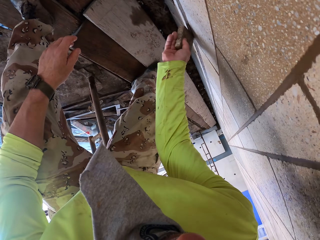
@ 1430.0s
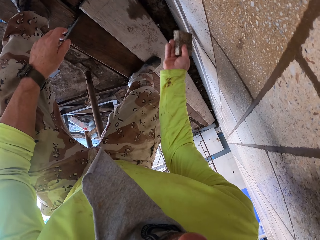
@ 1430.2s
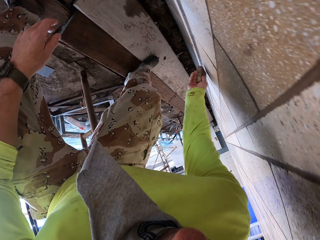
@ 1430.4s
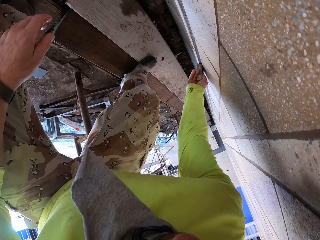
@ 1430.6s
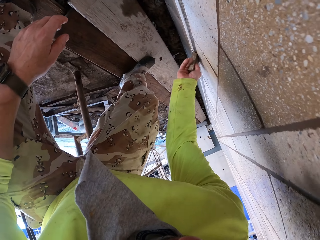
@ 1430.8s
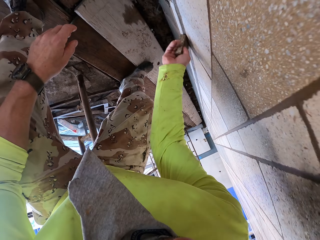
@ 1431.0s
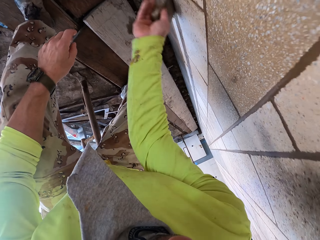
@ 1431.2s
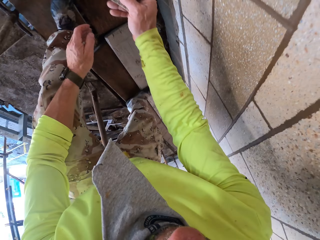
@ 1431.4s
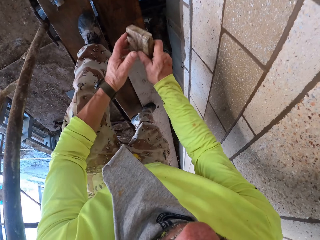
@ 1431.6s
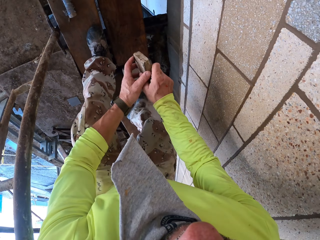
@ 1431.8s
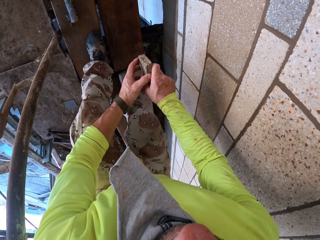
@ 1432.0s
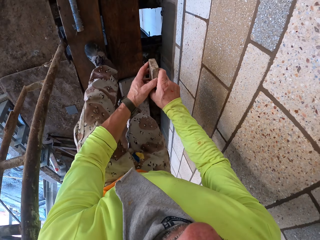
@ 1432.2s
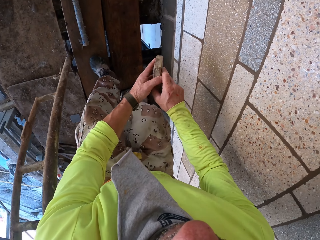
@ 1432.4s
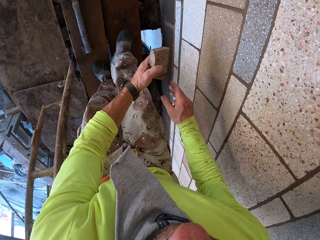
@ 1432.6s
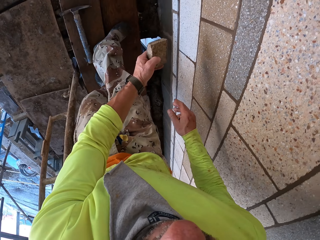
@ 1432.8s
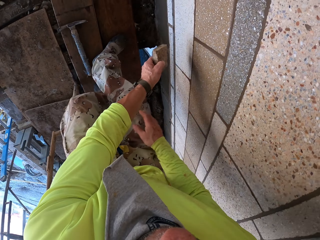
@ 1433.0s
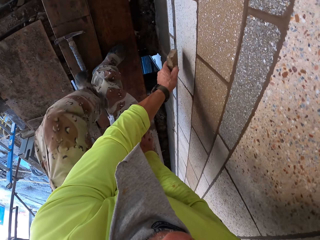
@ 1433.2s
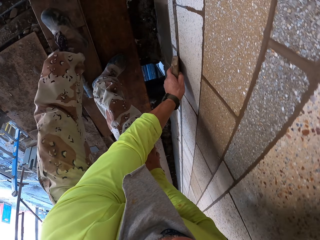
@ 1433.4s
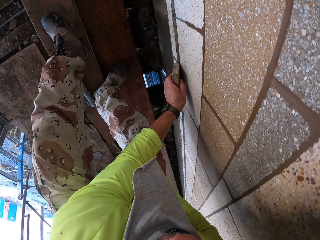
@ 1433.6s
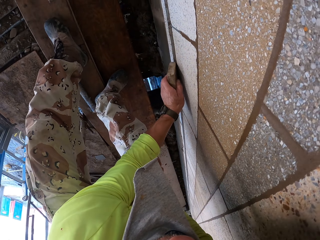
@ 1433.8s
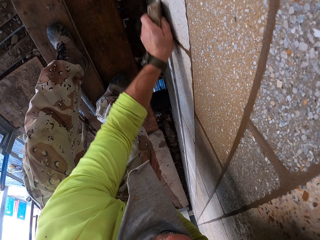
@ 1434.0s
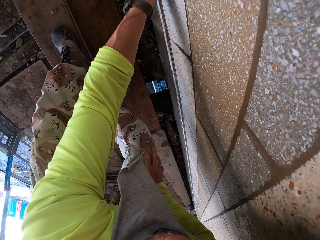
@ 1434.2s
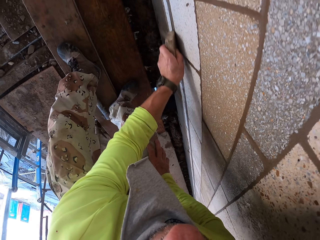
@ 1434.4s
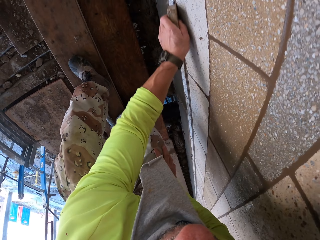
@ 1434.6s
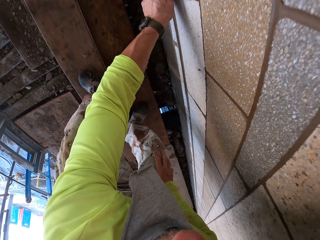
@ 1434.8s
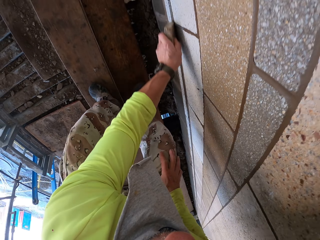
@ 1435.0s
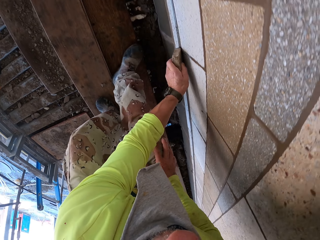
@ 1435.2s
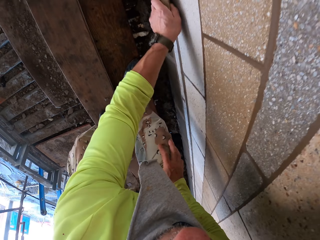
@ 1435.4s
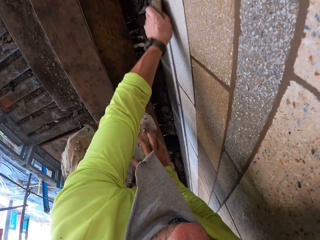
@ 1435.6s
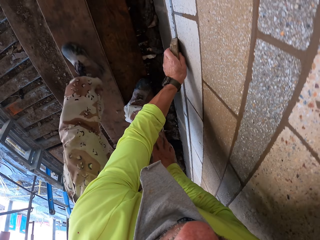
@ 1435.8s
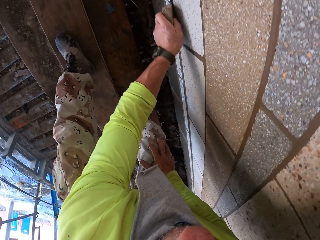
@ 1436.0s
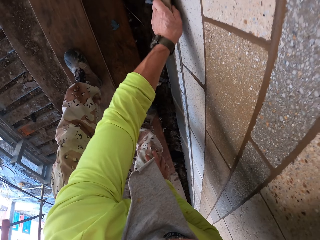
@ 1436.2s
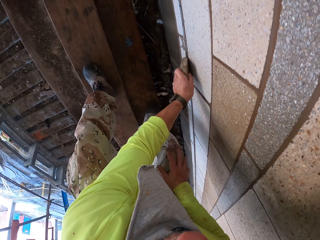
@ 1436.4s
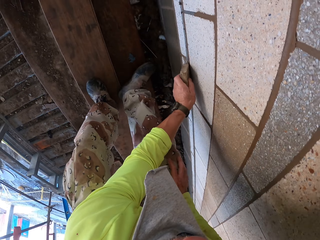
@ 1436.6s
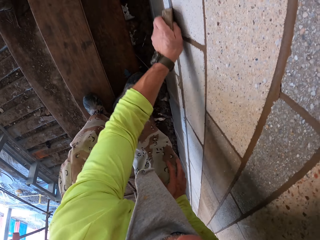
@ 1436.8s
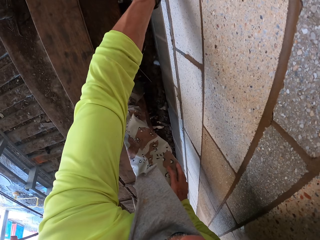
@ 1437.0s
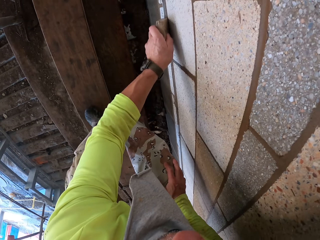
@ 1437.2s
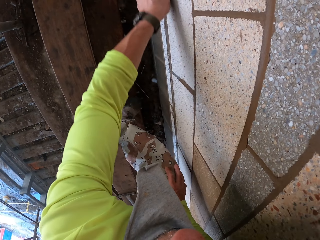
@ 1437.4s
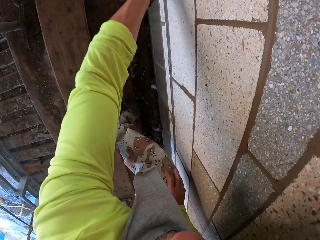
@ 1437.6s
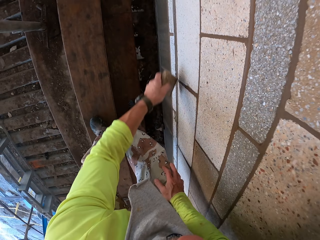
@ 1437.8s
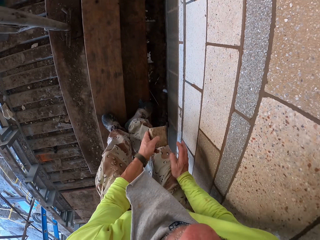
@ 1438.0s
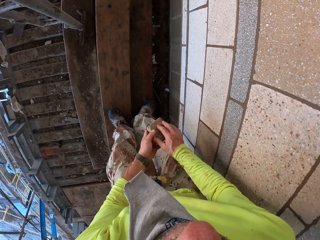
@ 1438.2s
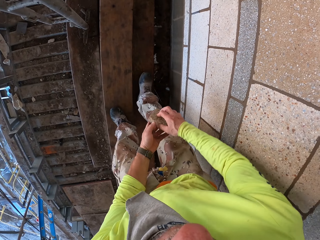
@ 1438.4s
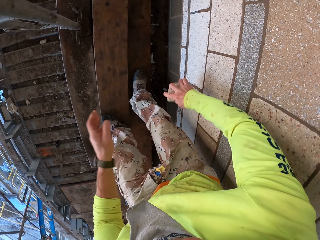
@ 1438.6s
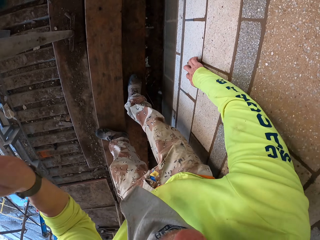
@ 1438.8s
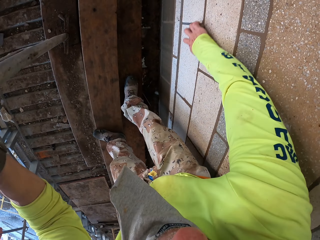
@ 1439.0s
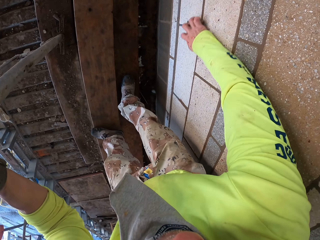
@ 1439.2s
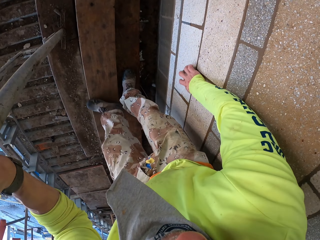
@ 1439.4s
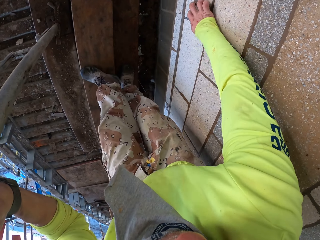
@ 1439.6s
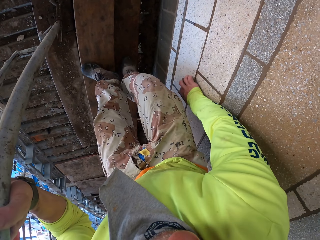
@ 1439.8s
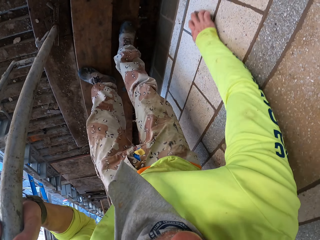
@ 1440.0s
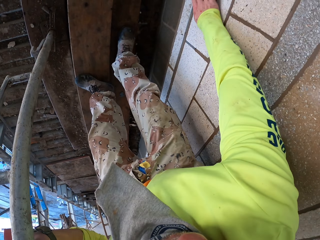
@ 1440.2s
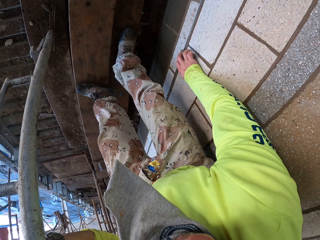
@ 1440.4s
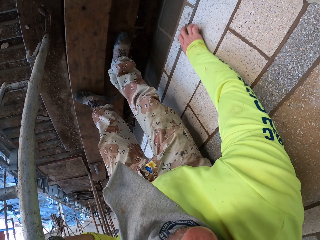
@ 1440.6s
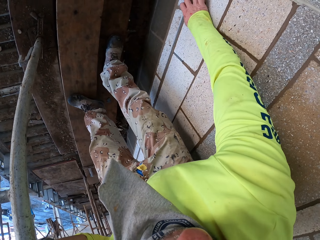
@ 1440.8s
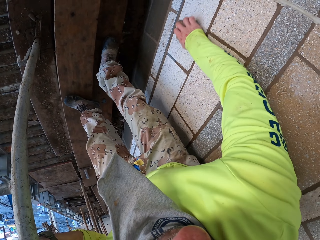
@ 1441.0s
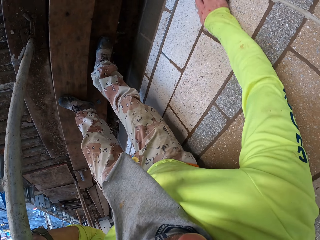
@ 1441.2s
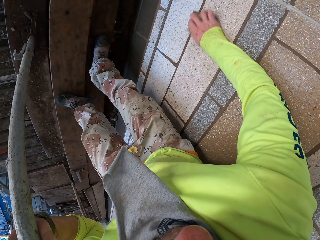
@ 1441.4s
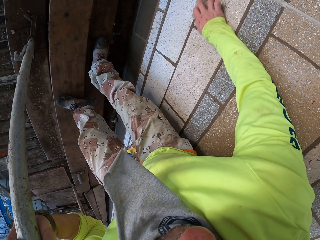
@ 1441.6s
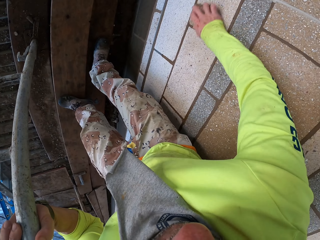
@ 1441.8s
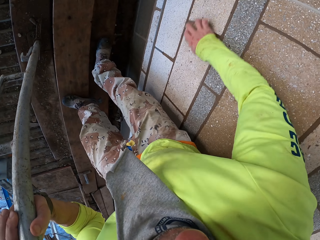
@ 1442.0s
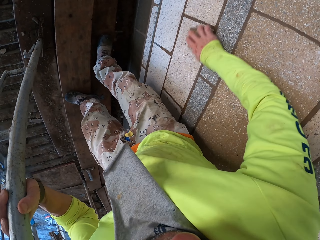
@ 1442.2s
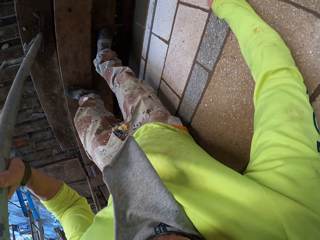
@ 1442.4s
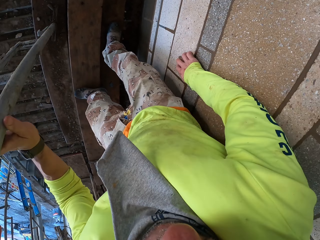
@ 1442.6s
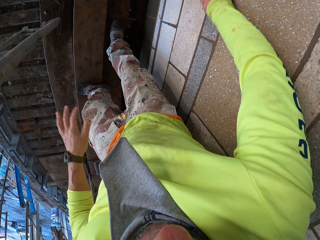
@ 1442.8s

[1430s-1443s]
The camera wearer walks around. They scrub a wall with a scrubber. They turn to the side. They scrub the wall with the scrubber.

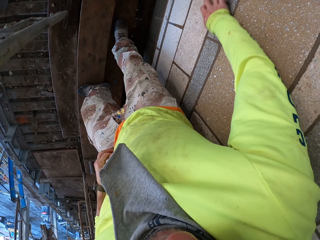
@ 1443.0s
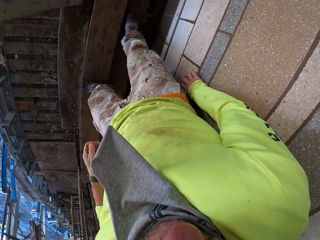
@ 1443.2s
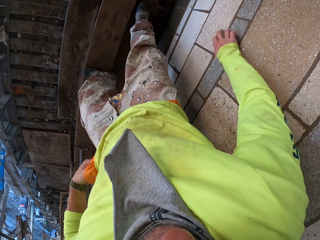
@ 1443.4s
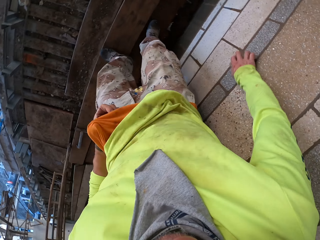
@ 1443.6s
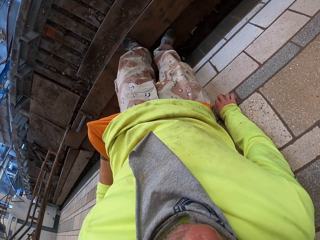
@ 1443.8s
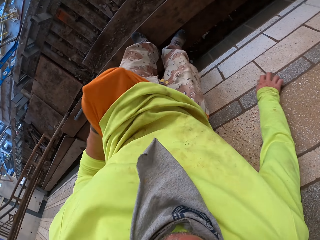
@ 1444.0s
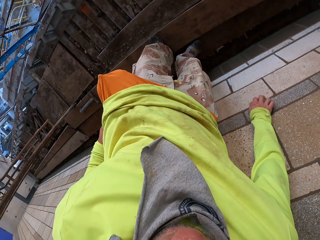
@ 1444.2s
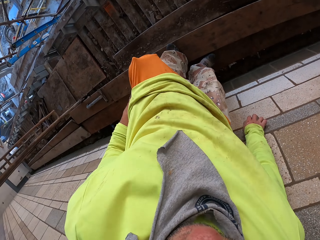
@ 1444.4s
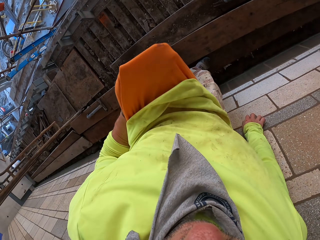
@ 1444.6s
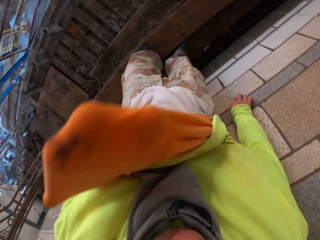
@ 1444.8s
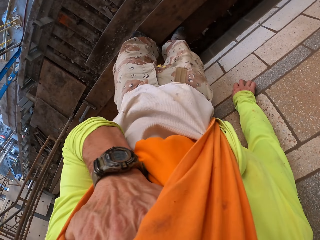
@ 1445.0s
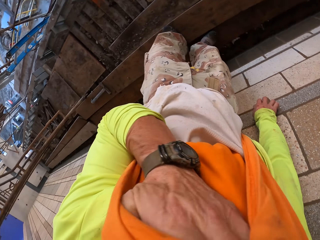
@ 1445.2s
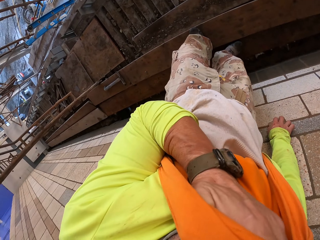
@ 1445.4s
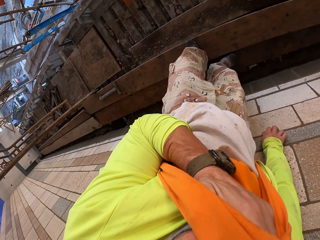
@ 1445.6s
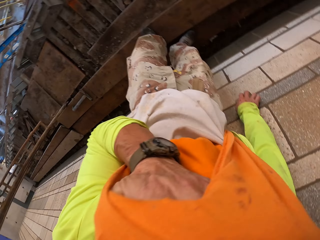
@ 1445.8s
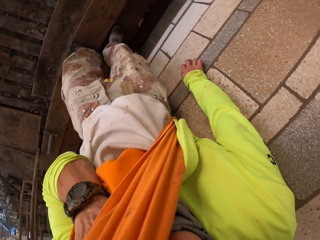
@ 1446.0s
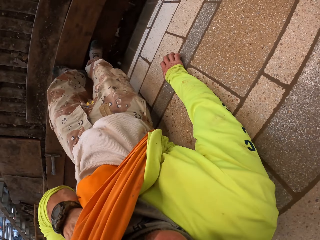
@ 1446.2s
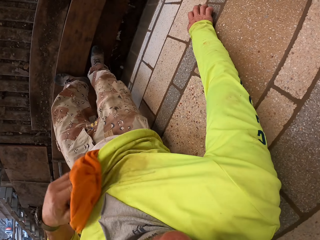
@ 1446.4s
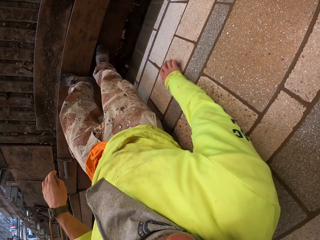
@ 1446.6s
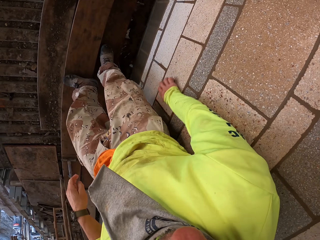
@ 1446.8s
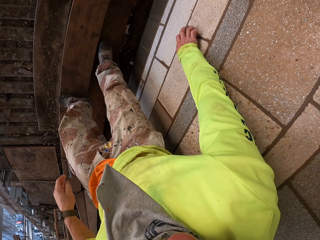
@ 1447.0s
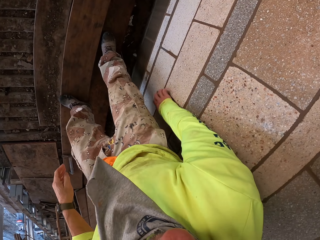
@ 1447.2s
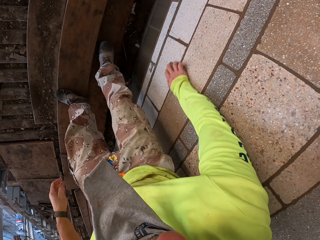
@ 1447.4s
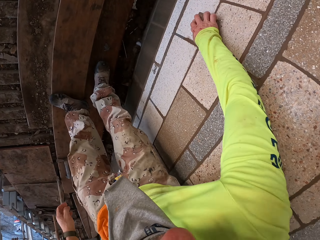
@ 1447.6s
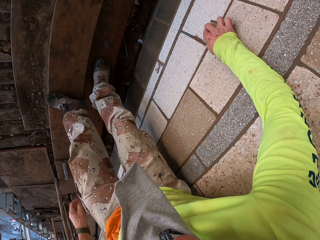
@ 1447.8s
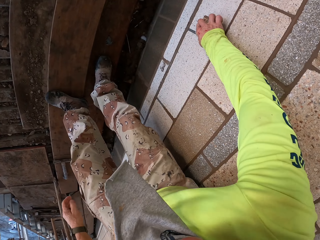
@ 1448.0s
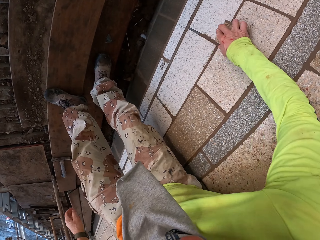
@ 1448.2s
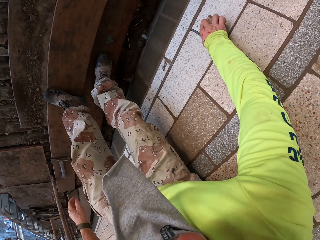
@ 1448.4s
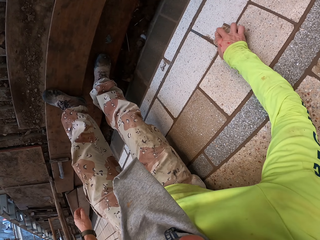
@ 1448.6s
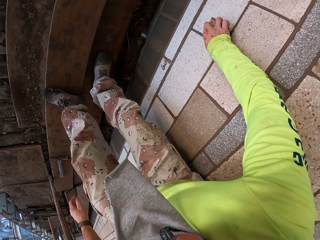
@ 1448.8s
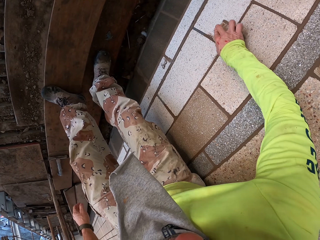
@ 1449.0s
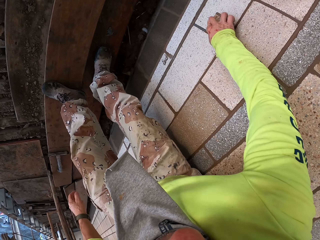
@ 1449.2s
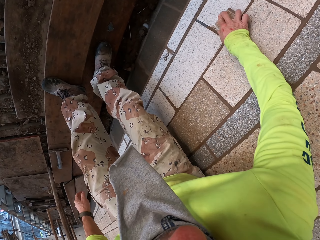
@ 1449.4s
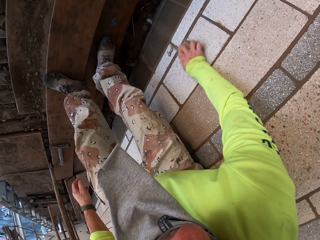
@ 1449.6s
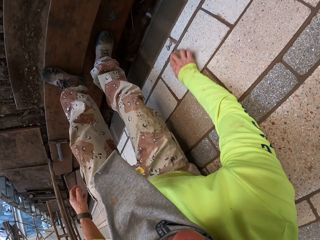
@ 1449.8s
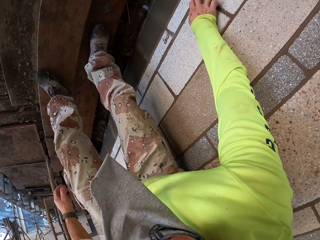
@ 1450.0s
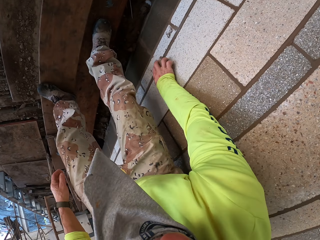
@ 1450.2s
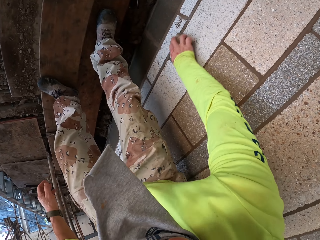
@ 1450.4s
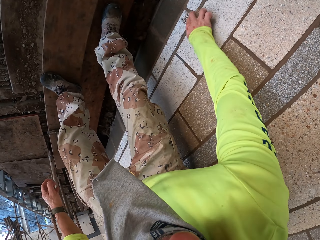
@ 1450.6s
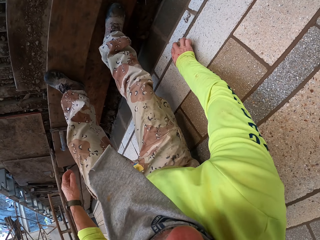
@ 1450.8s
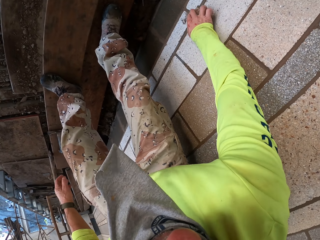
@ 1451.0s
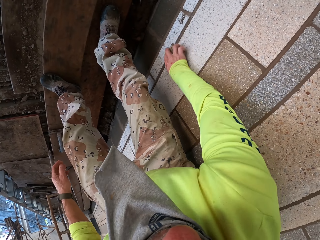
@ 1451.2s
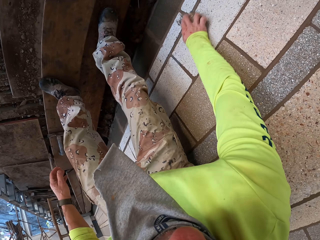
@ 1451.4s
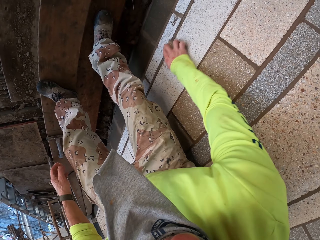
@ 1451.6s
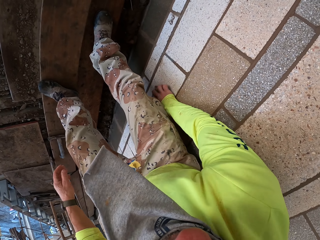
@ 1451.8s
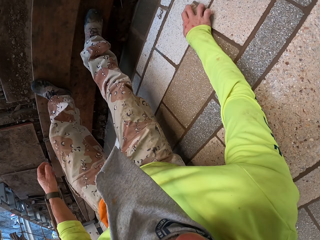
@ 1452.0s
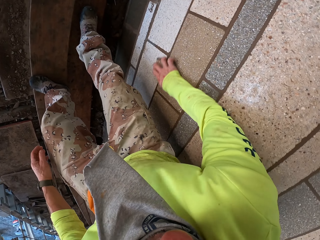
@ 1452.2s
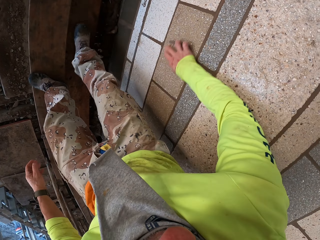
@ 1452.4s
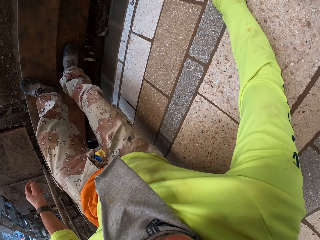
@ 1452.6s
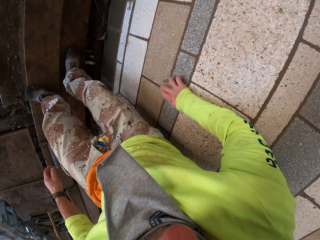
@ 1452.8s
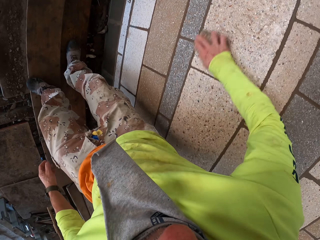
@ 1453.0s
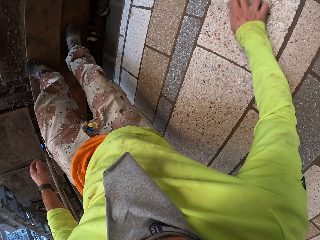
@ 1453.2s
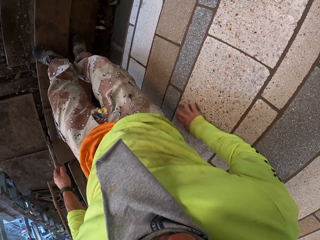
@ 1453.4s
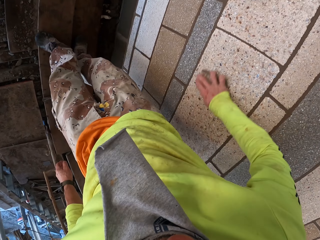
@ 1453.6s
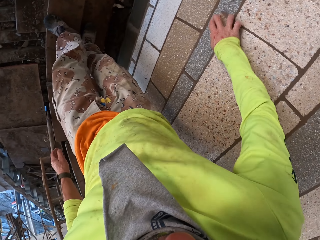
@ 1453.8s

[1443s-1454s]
The camera wearer wipes a face with a cloth. They turn to the side. They scrub a wall with a scrubber.
